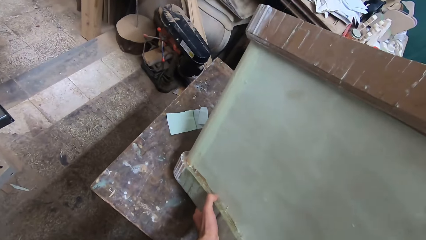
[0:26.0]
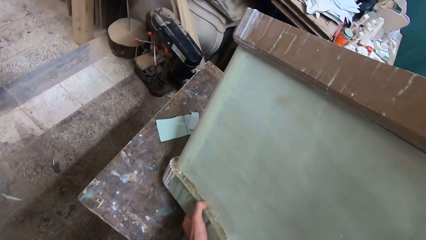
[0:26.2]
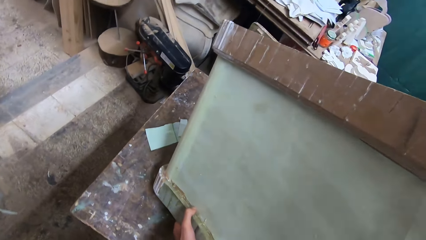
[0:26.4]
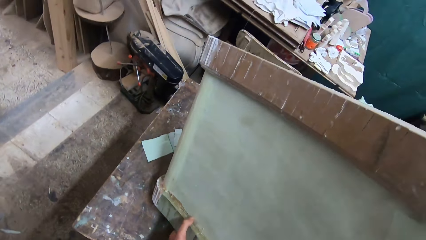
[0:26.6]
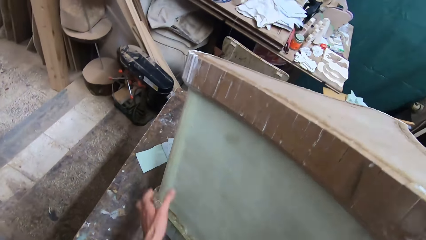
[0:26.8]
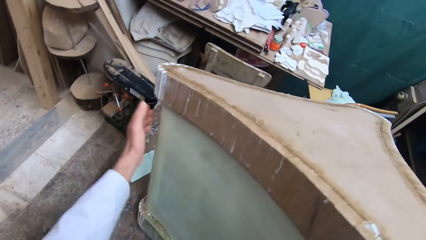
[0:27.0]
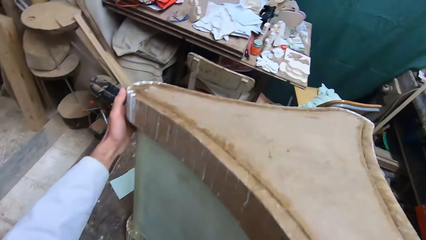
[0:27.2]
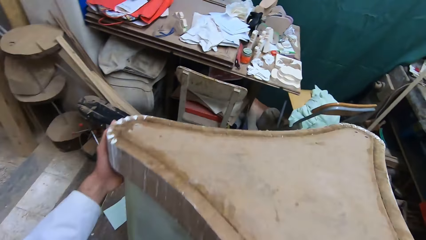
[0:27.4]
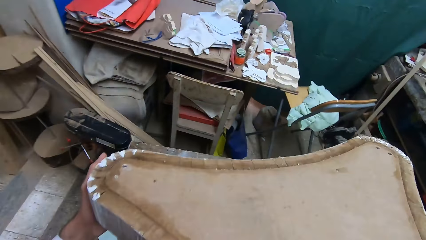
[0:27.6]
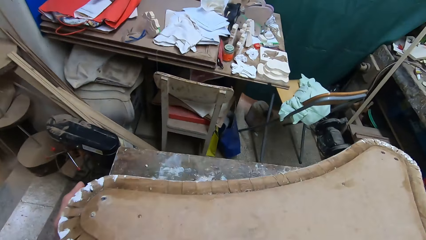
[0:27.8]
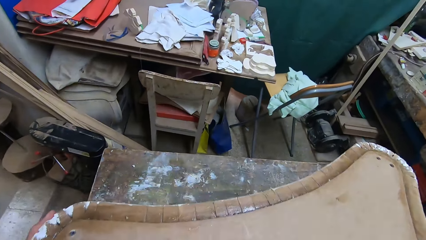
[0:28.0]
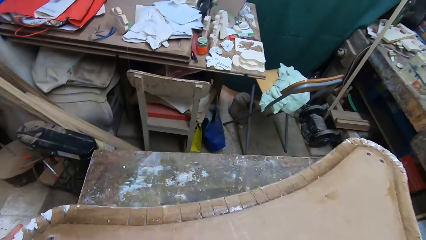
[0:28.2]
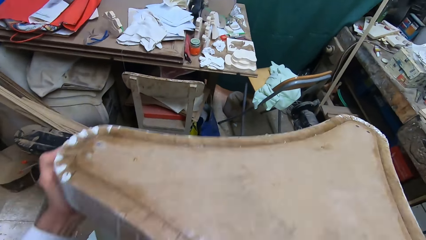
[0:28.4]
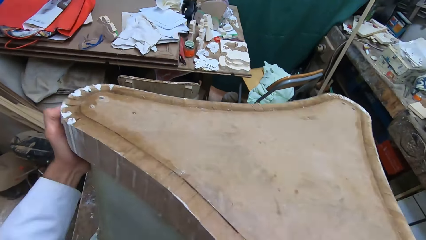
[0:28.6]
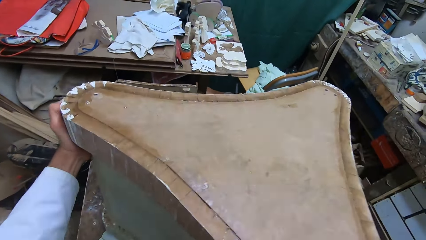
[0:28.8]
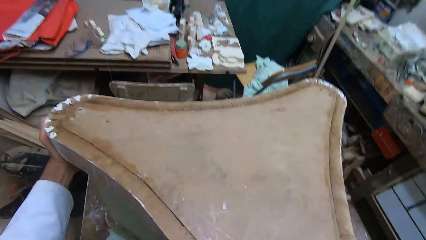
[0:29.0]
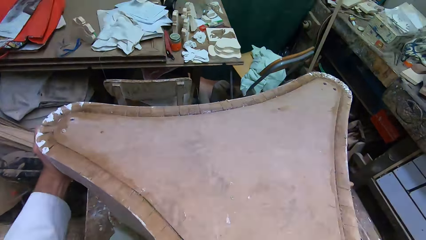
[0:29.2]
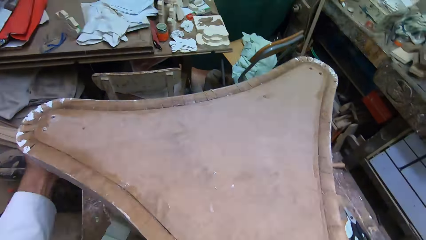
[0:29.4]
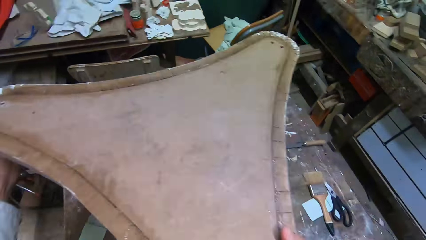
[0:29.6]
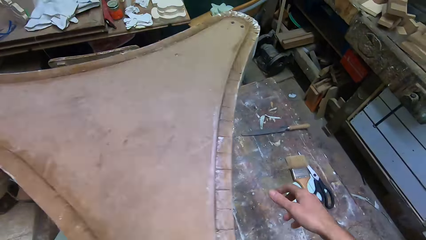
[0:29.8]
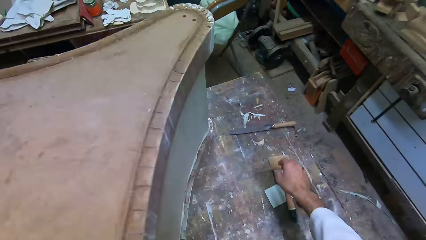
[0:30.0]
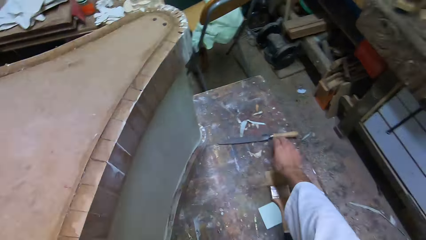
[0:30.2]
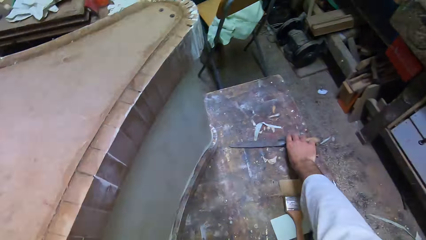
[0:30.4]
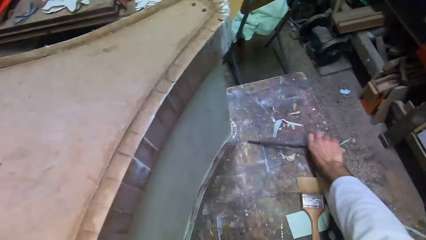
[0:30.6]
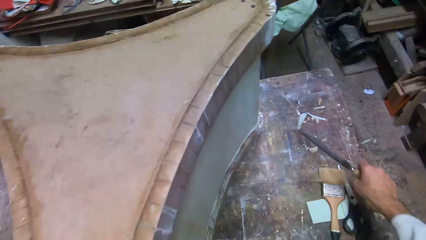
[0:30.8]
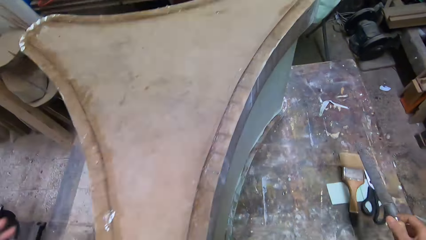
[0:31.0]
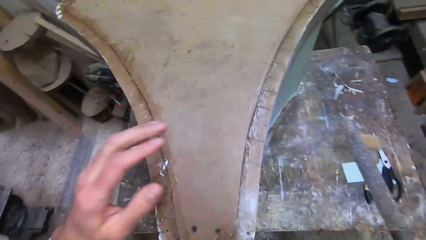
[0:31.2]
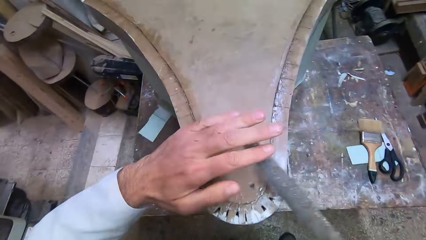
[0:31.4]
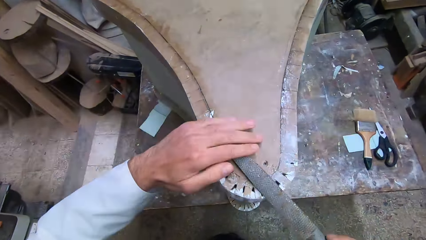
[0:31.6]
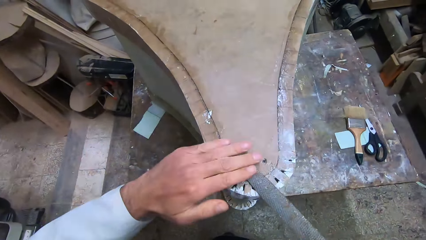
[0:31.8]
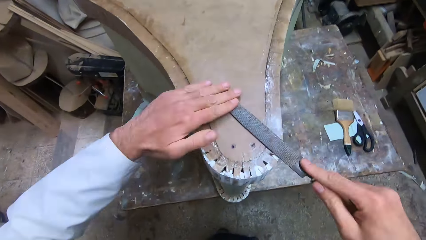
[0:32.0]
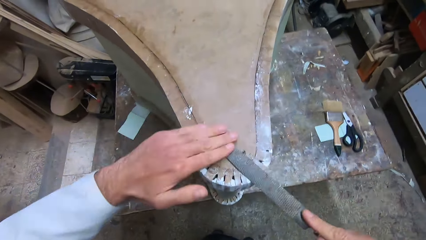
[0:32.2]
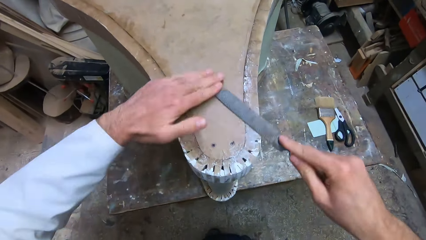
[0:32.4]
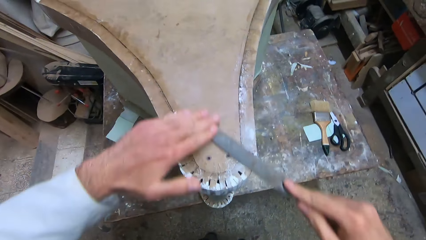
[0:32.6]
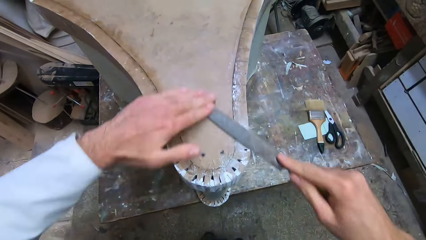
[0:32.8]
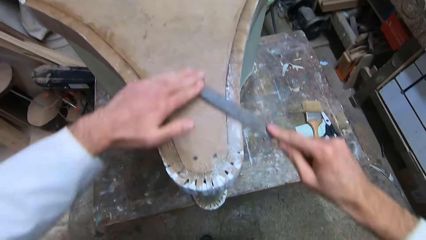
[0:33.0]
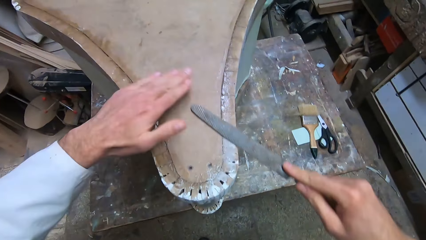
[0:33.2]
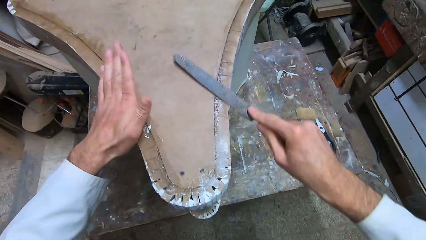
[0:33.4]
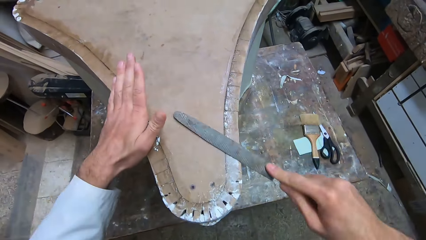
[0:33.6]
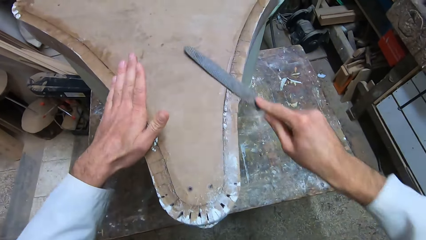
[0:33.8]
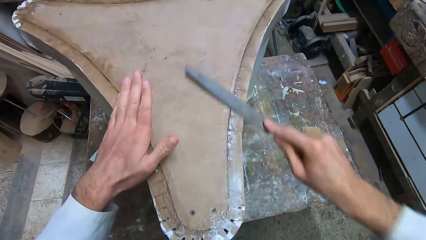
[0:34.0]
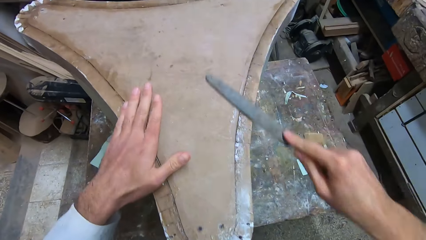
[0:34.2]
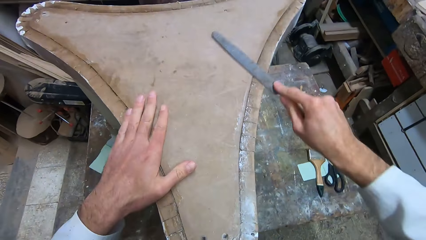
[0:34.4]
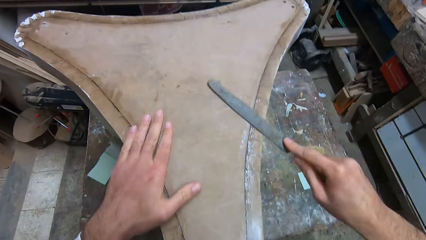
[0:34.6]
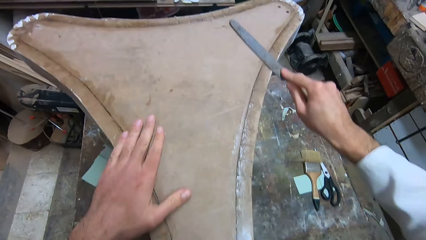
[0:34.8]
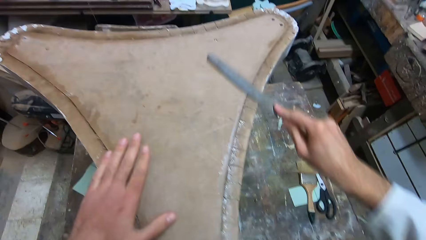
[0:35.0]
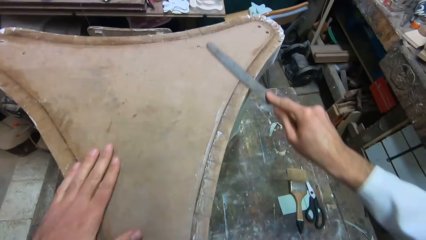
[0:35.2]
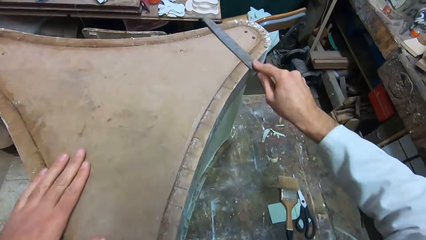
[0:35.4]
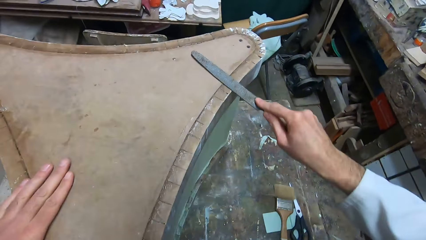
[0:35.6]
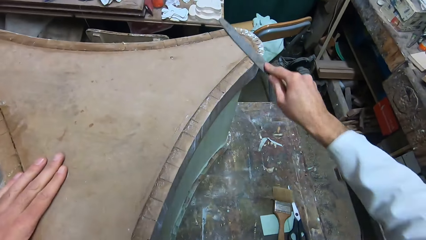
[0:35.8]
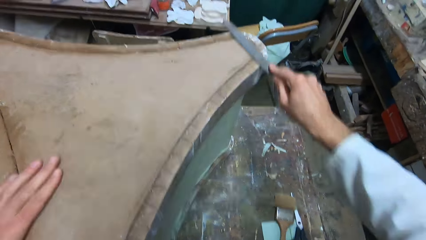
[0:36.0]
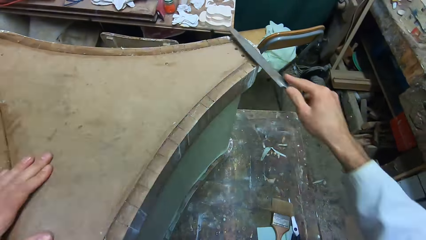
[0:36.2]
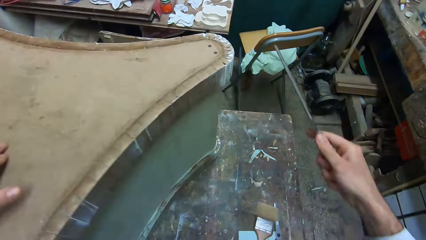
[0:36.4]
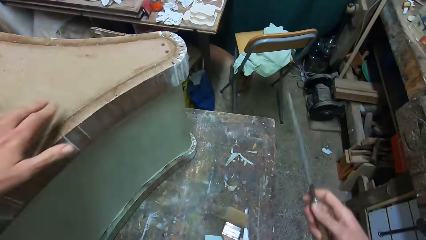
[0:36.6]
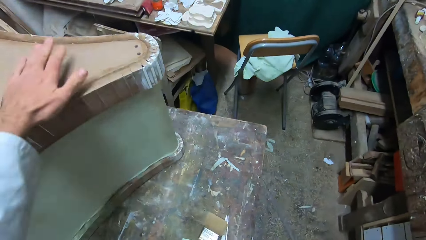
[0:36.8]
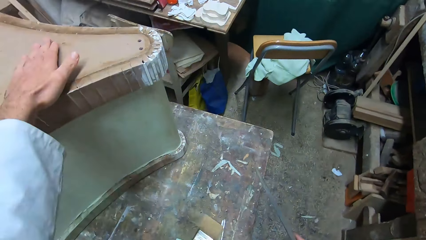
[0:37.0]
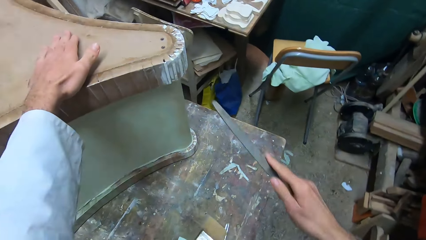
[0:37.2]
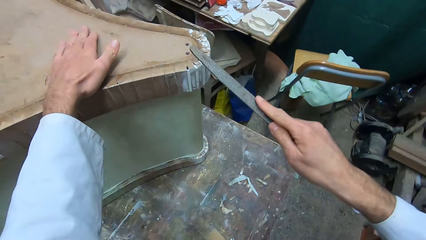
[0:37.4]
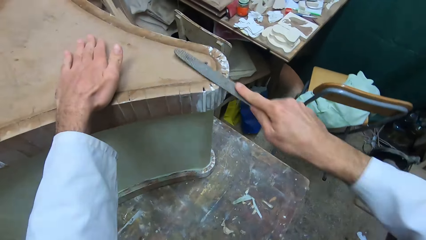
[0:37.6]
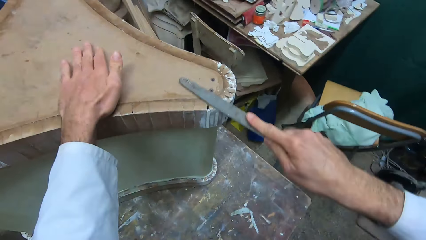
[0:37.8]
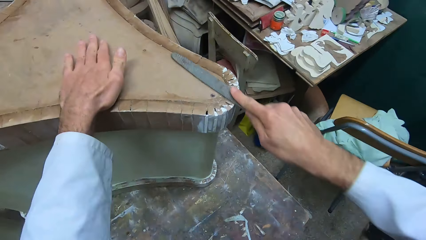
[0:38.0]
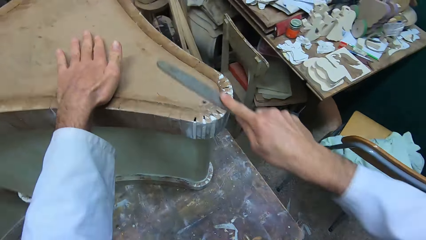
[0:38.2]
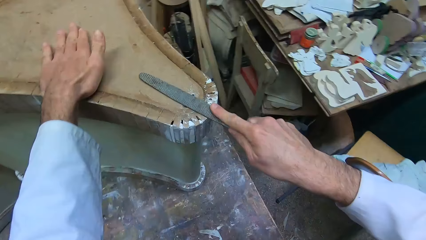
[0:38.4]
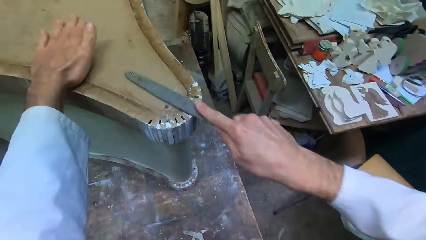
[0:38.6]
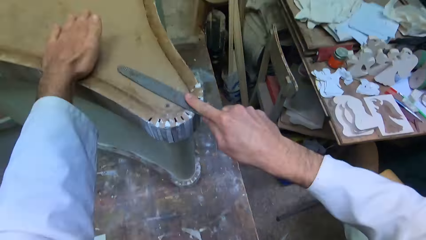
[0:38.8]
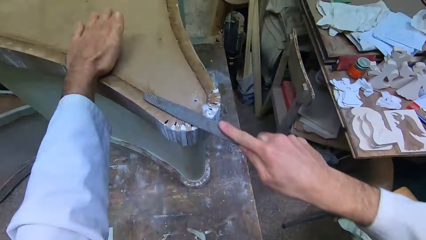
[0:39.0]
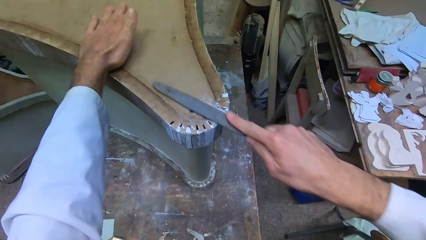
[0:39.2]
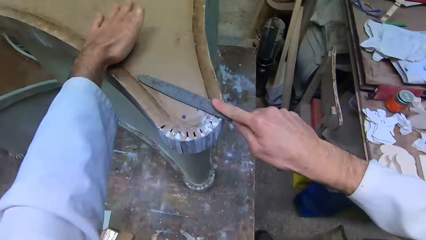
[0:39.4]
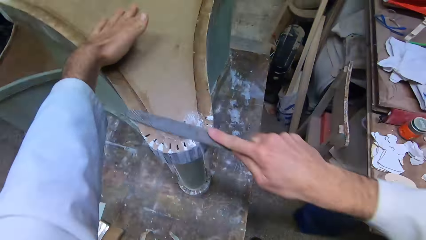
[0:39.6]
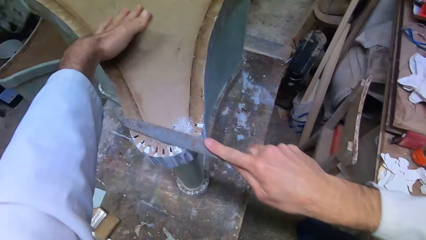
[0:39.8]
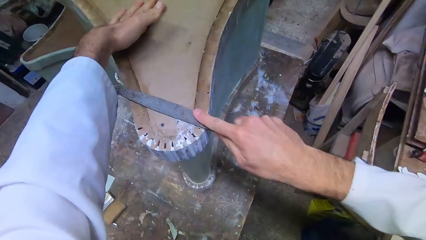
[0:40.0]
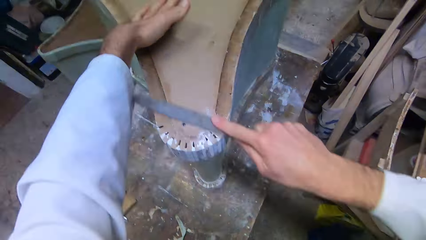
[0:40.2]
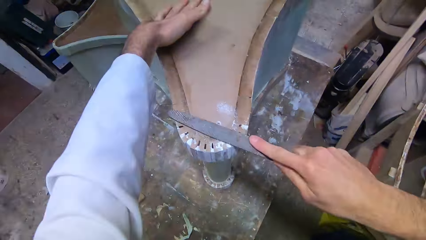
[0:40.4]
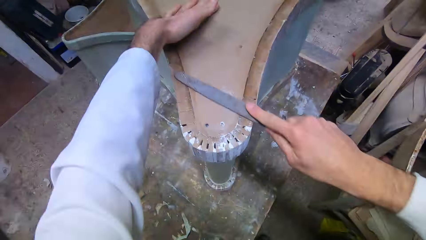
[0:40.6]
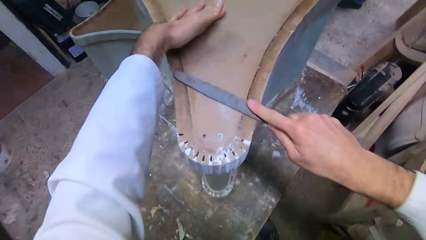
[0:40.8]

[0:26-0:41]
The camera wearer lays down the lumber. They pick the filer or rasp from the table. They file all edges of the wooden piece with the filer. They press the rasp on the lumber. They move around the wooden piece. They stop smoothening, release their left hand from the lumber, and start smoothening.
